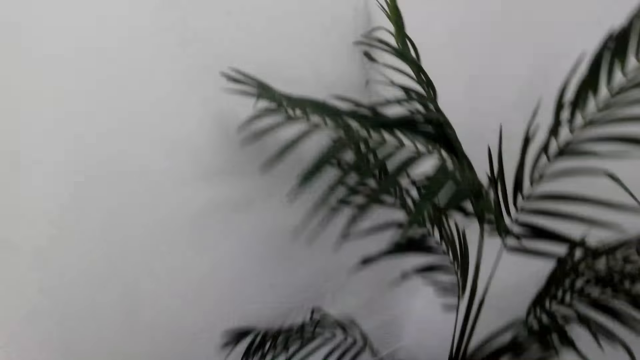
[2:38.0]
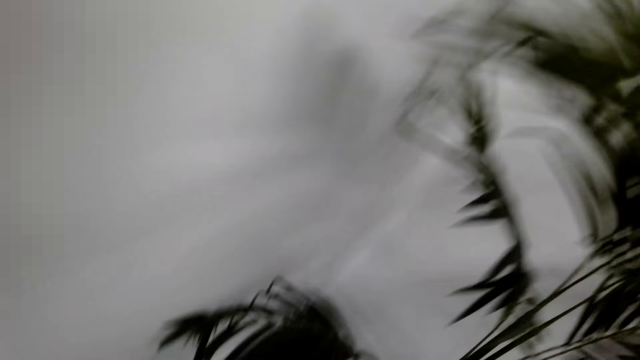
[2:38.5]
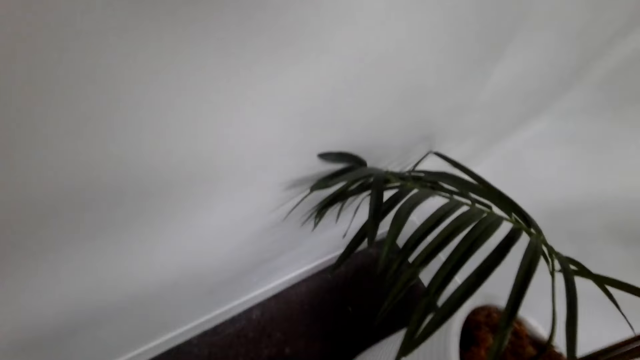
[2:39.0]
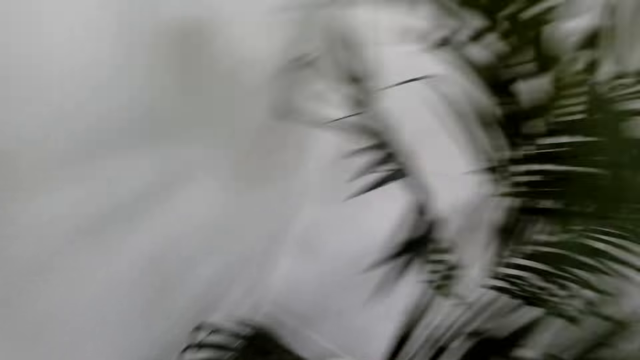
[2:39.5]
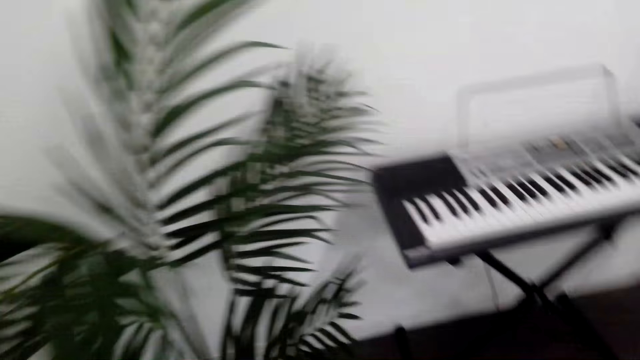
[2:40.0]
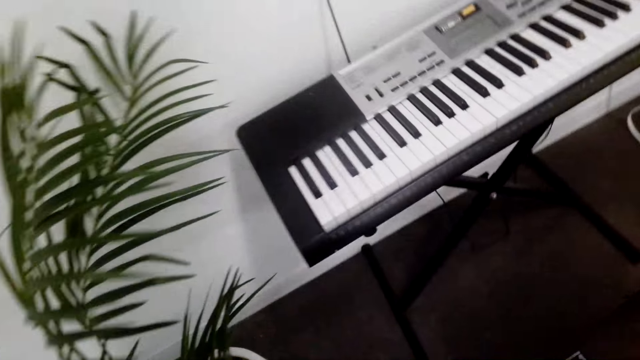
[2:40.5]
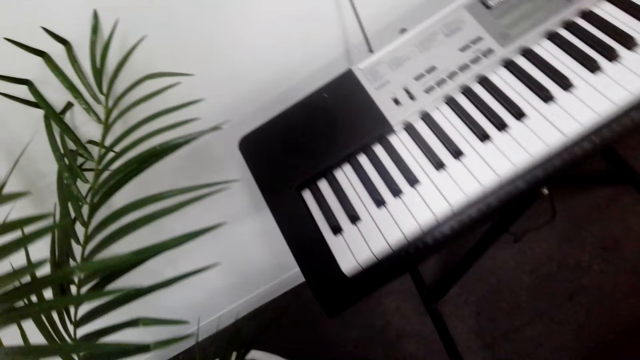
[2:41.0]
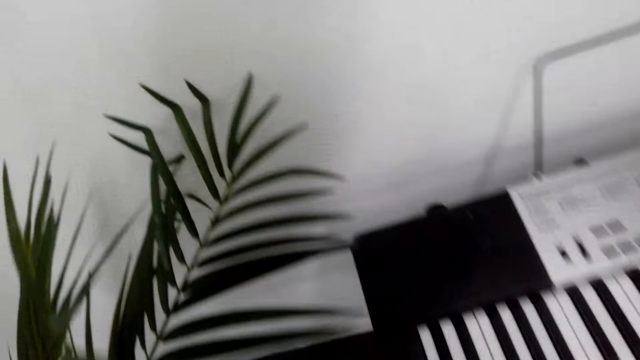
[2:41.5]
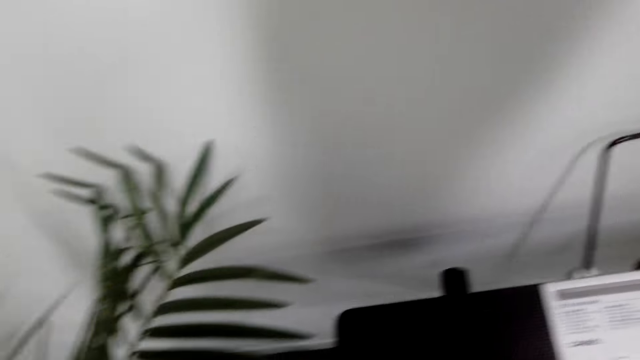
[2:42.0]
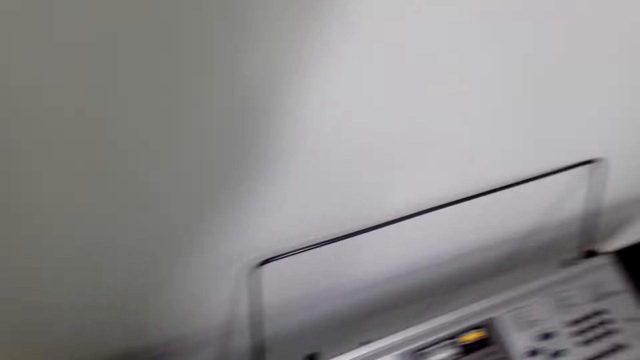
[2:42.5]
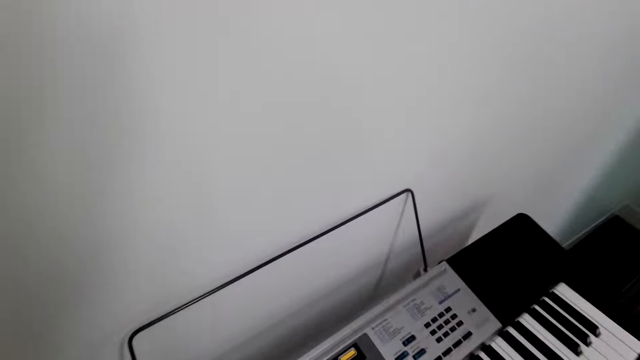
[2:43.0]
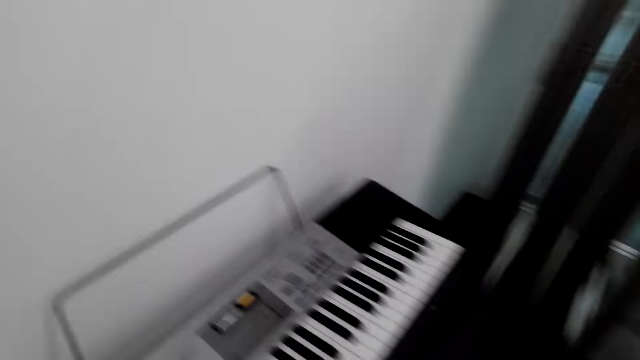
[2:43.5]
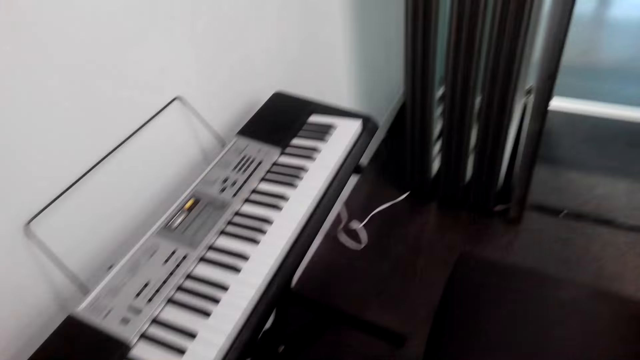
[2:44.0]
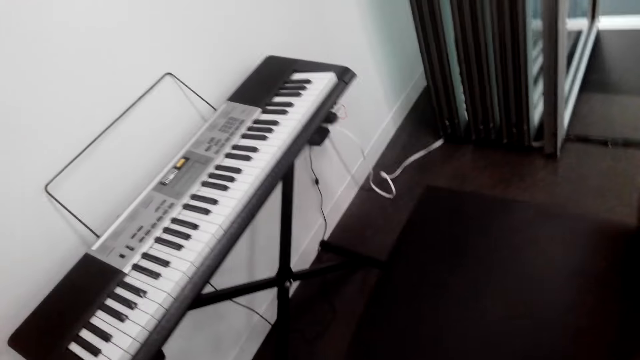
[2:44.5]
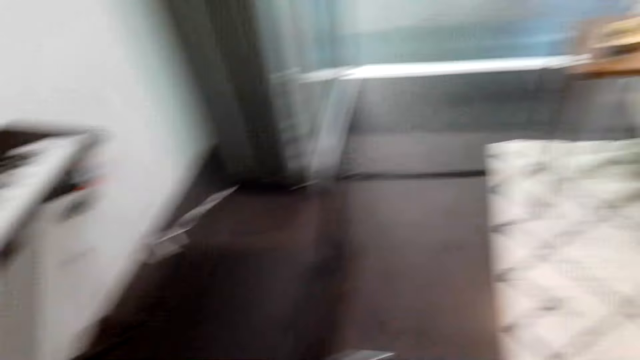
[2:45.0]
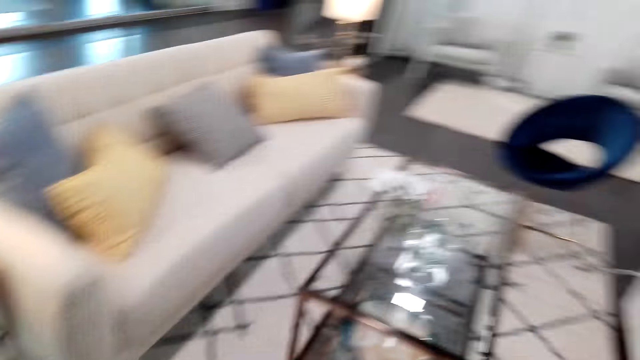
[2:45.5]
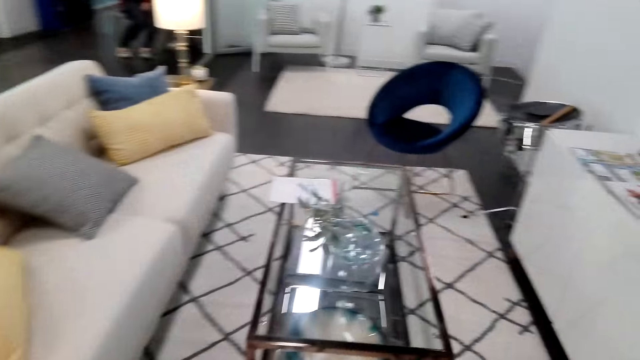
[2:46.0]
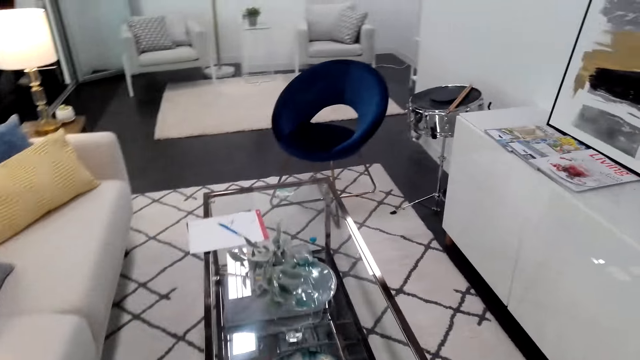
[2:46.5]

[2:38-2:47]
The camera wearer walks around. They look around.

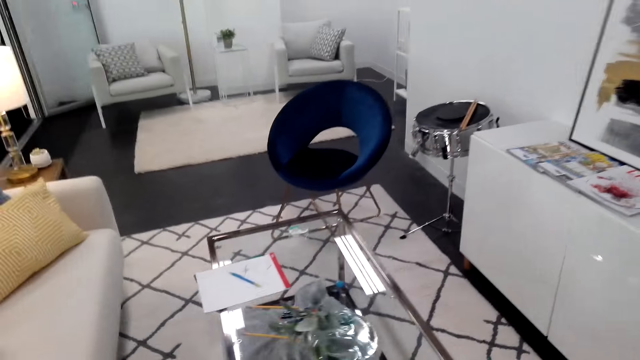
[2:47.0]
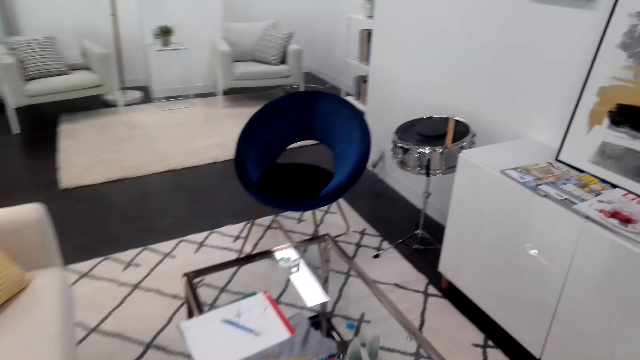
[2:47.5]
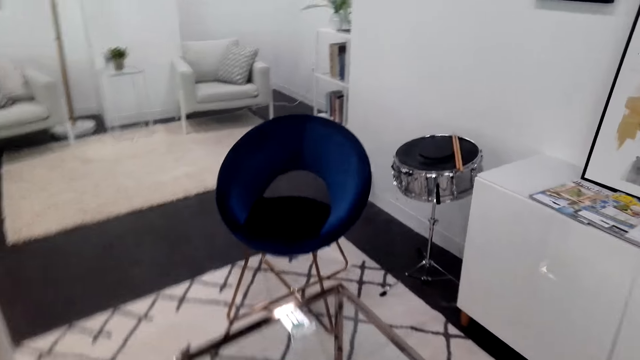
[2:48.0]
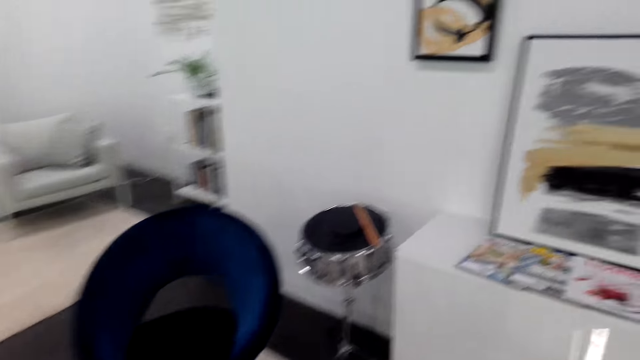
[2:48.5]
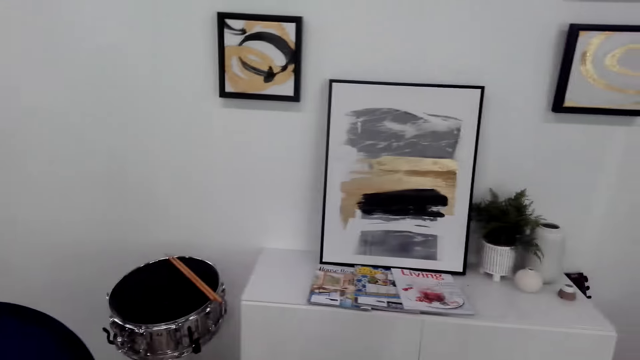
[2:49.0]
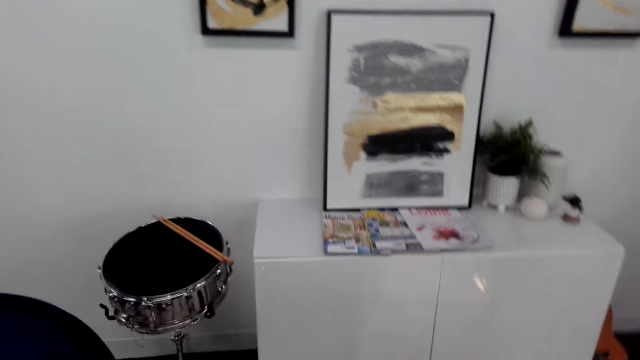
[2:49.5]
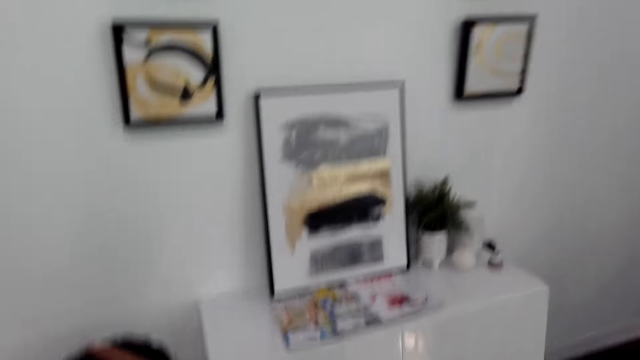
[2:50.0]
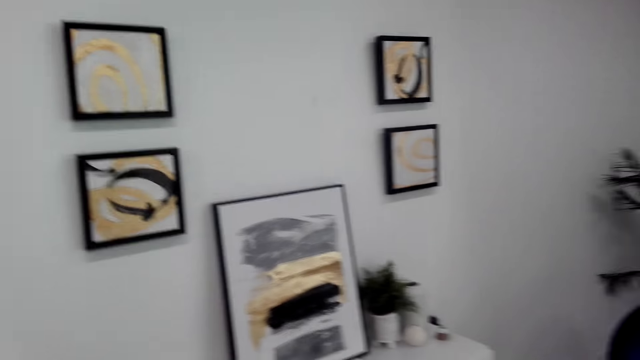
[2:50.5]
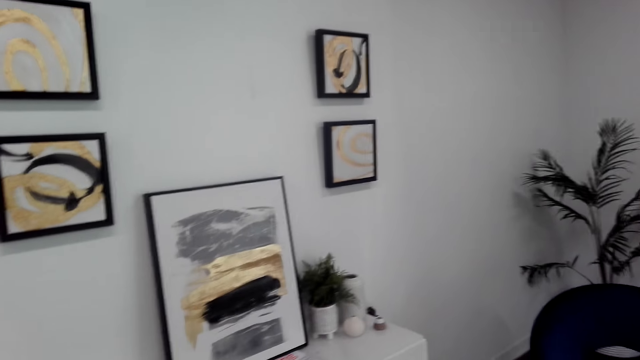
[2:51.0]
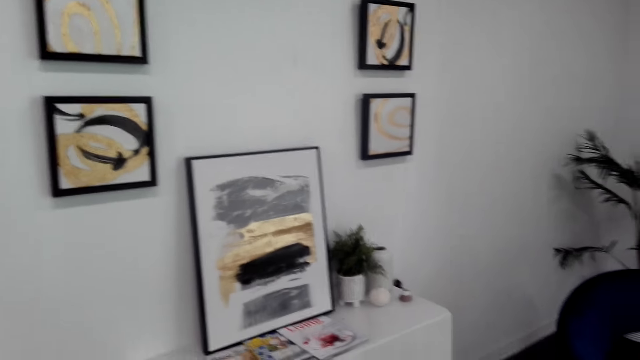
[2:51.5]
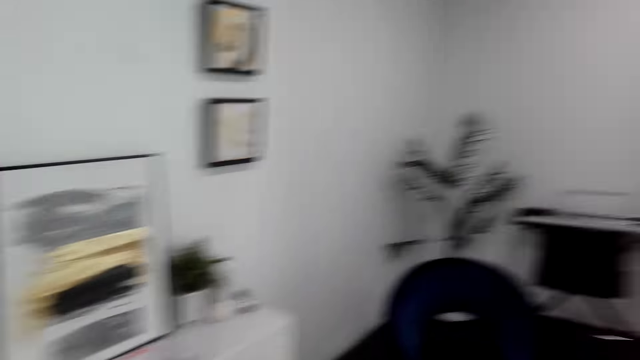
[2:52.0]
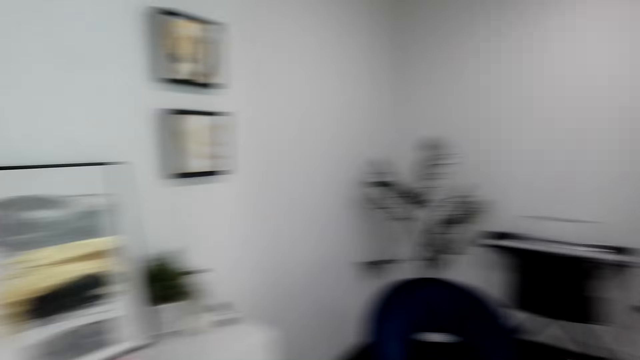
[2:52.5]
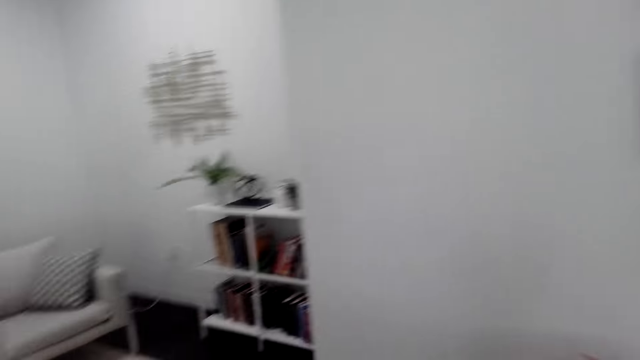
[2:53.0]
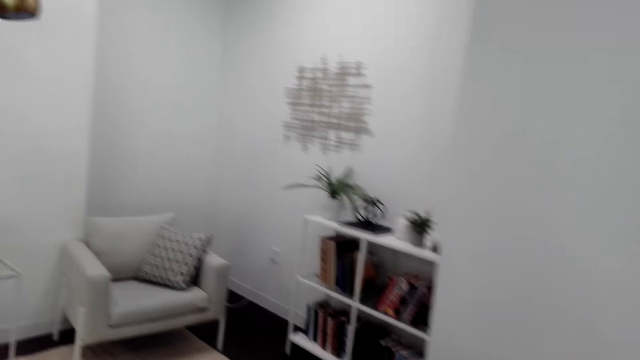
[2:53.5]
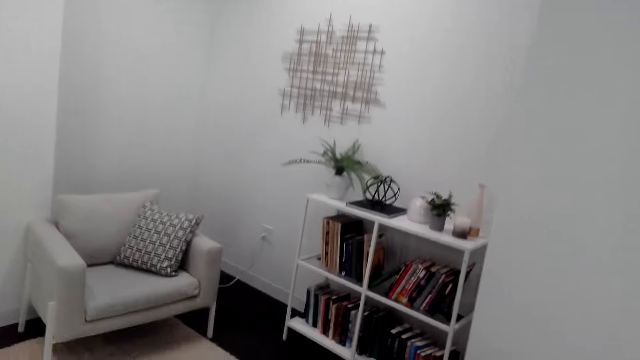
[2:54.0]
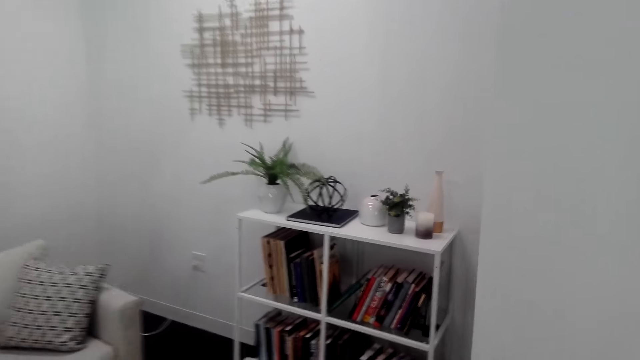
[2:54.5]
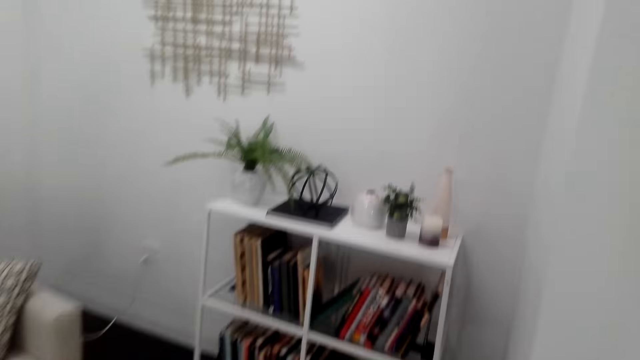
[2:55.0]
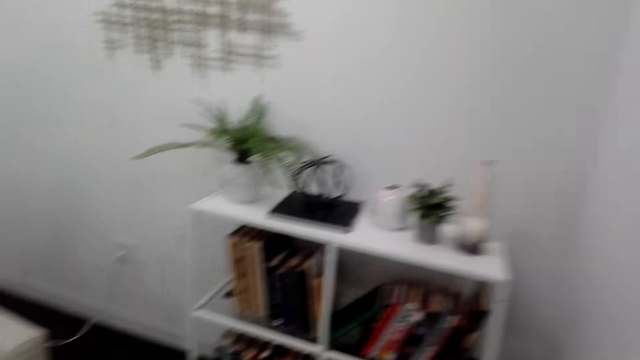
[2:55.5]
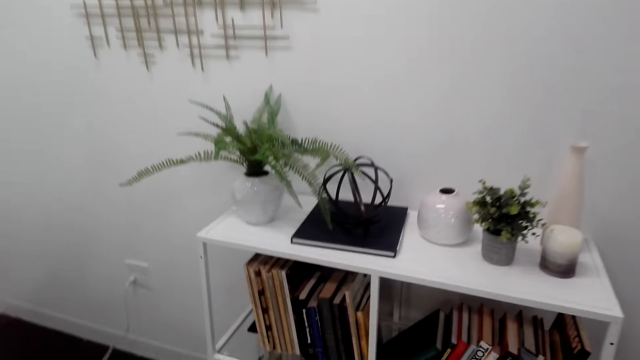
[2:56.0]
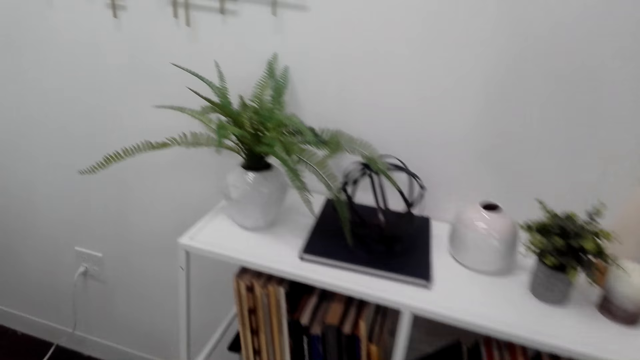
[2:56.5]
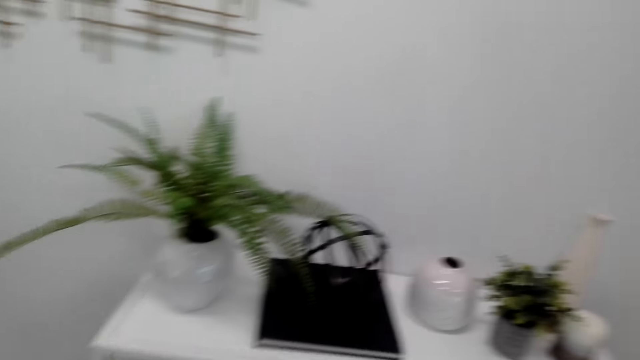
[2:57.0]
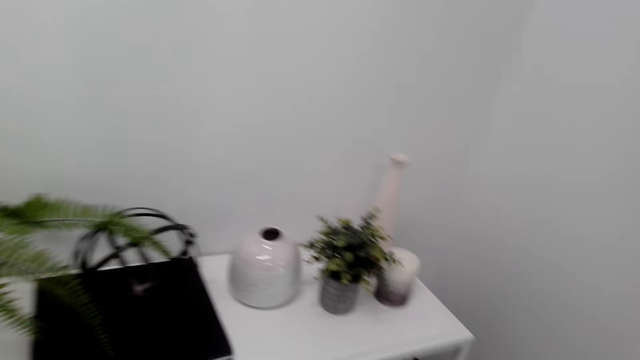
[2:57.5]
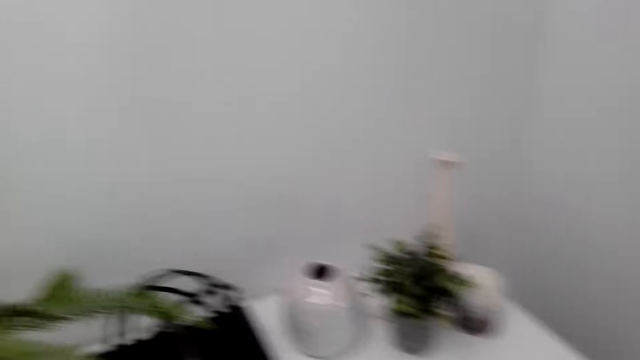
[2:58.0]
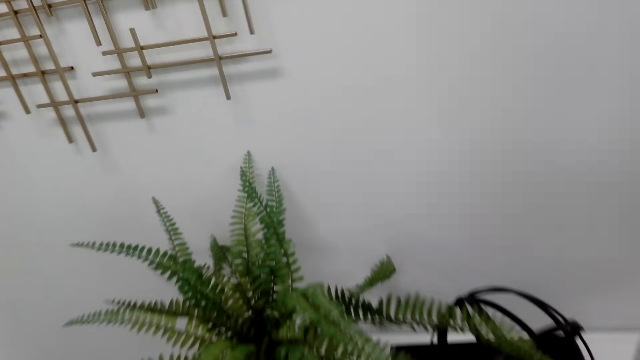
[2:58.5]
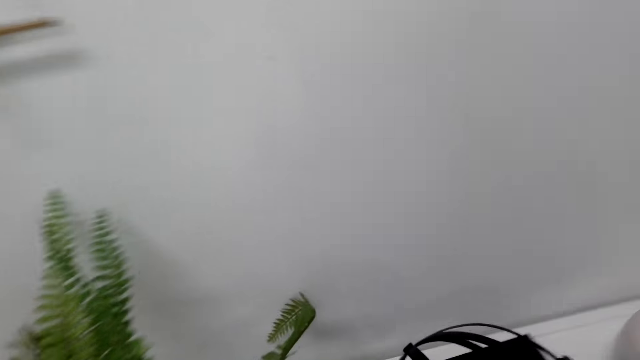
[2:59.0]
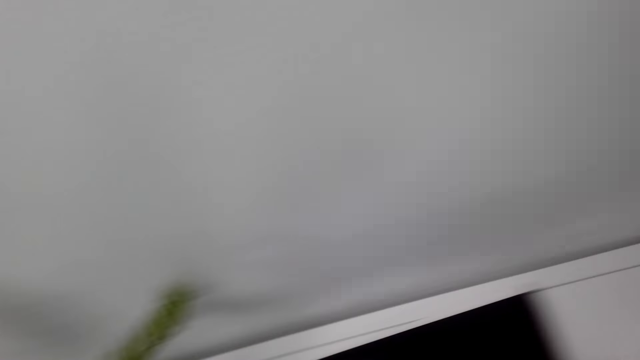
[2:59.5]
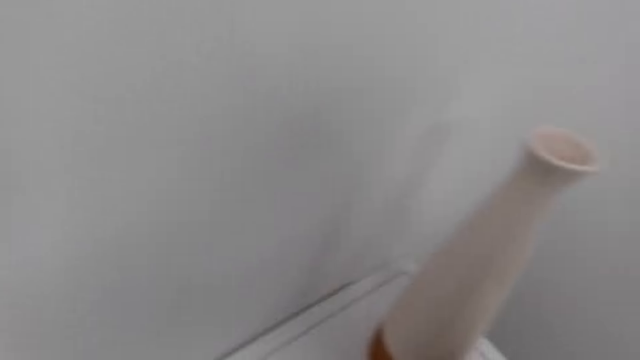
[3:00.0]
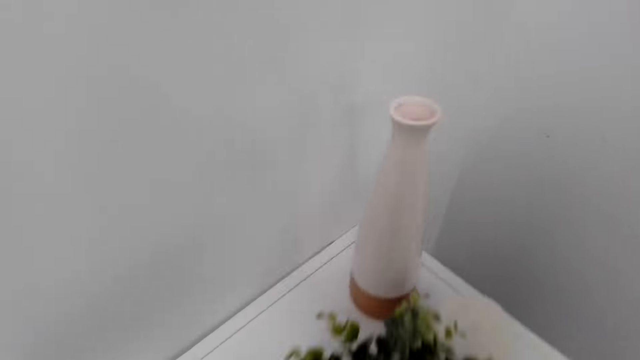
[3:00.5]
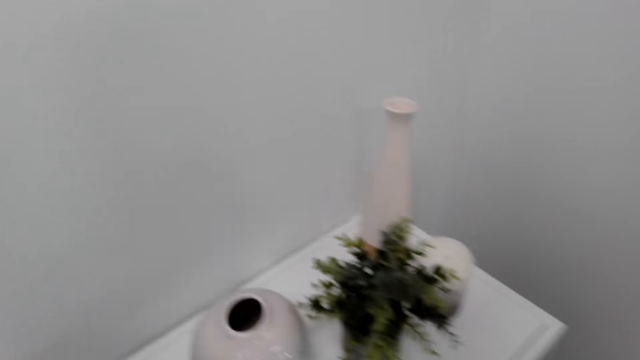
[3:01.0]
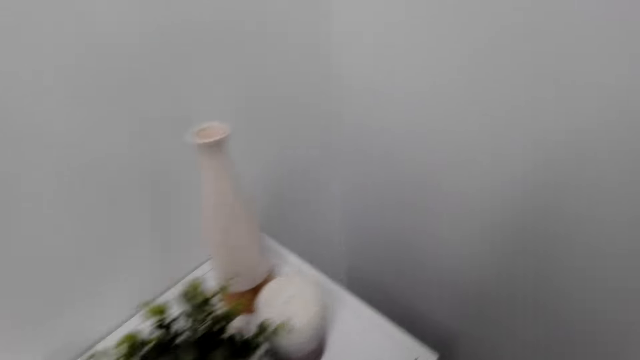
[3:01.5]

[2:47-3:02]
The camera wearer walks around. They look around. They walk around. They look at the flowers.
